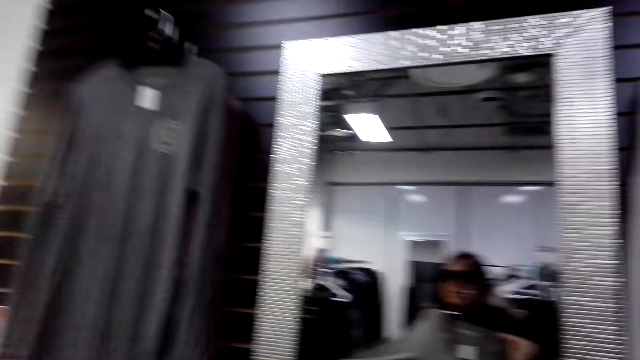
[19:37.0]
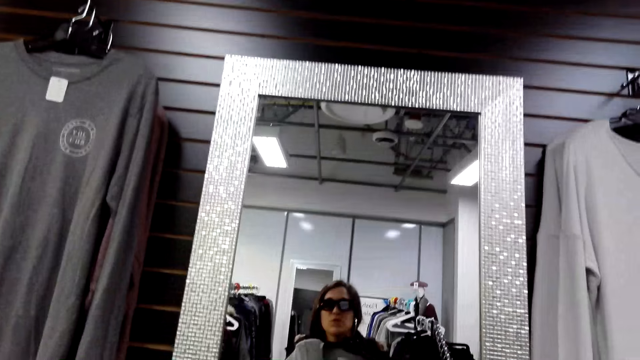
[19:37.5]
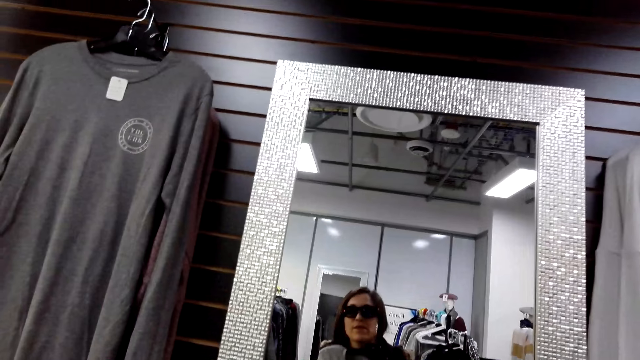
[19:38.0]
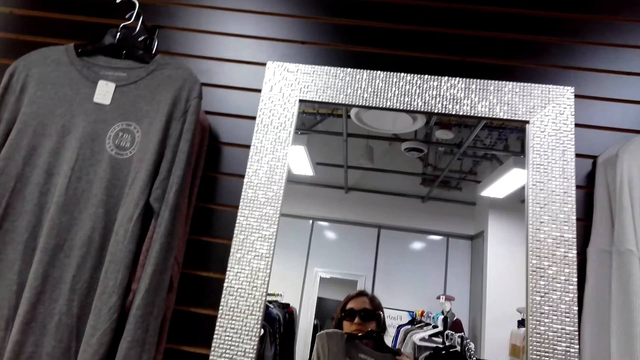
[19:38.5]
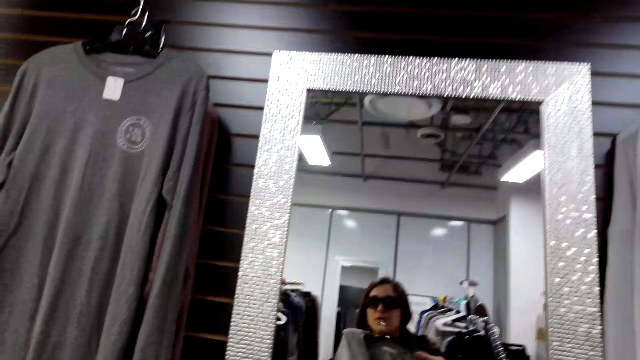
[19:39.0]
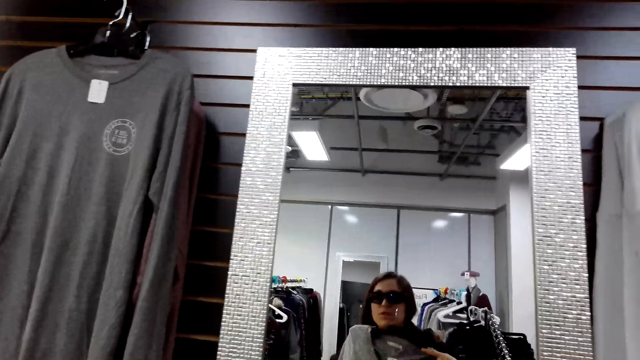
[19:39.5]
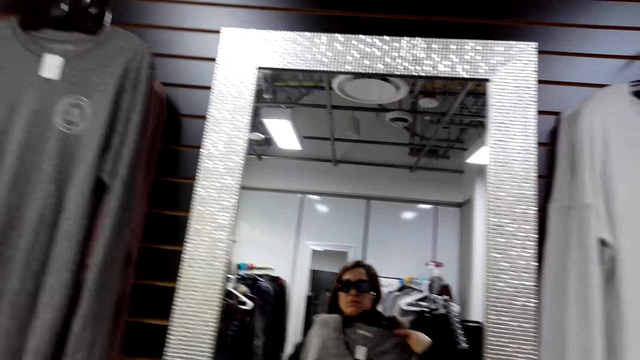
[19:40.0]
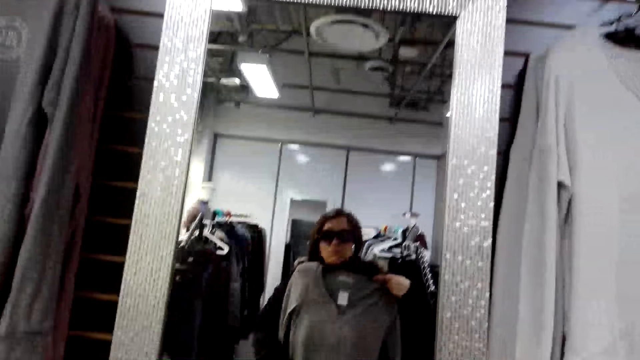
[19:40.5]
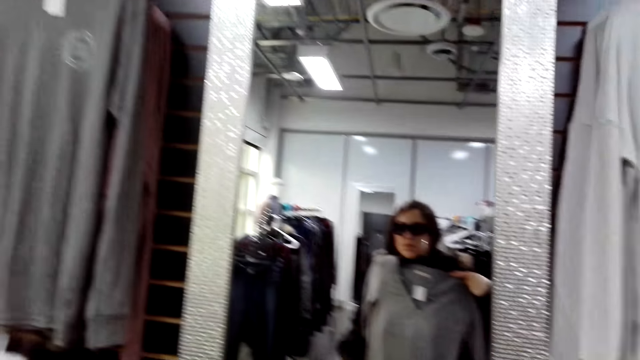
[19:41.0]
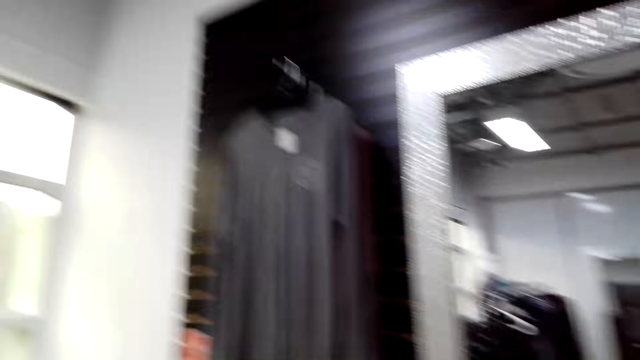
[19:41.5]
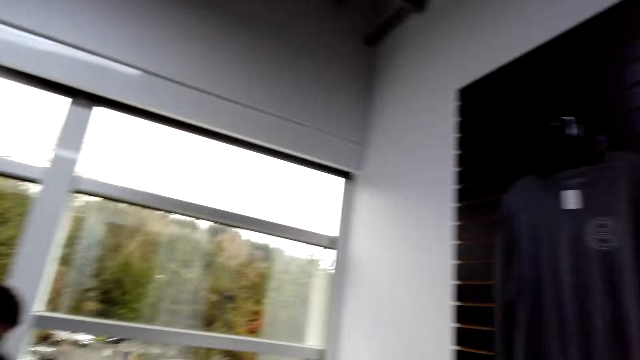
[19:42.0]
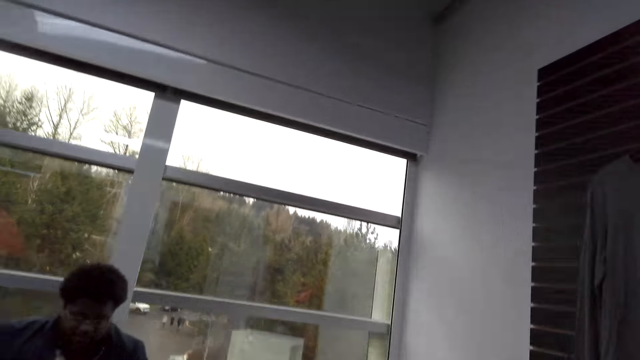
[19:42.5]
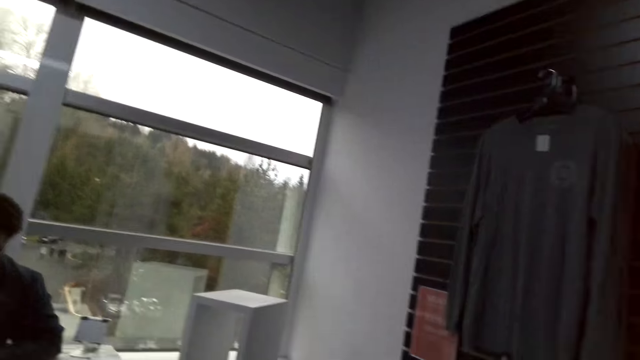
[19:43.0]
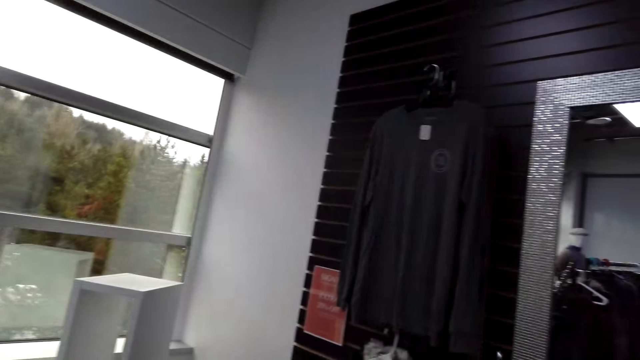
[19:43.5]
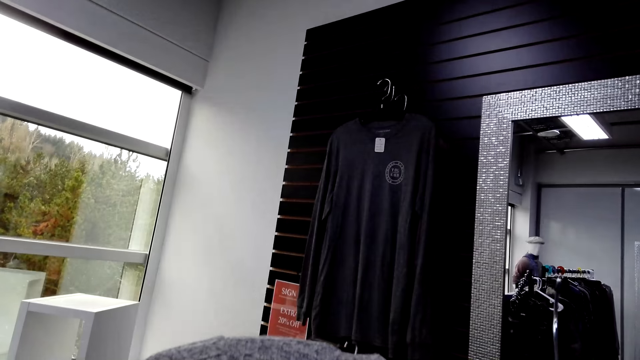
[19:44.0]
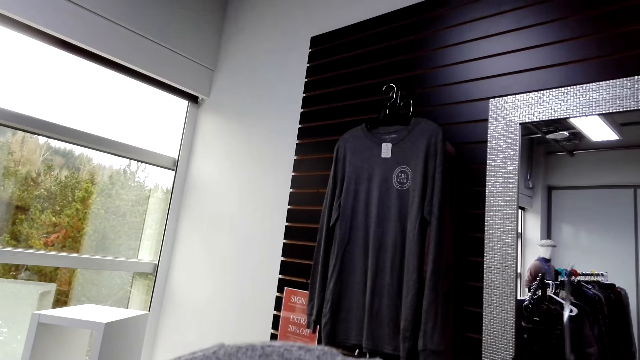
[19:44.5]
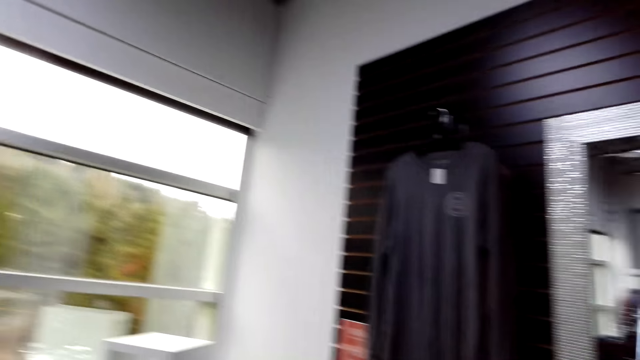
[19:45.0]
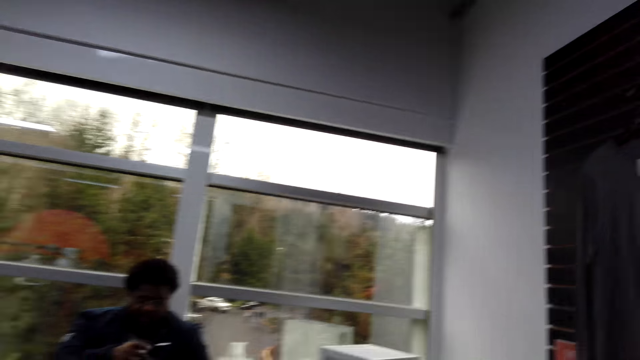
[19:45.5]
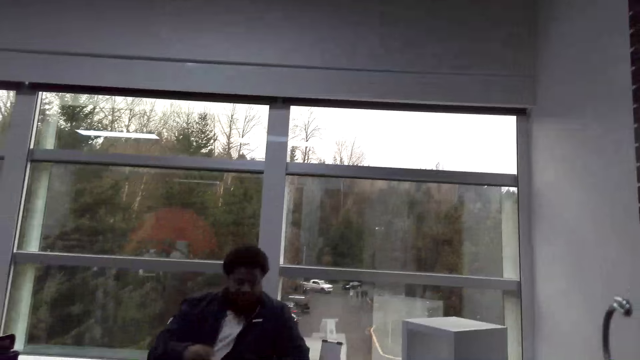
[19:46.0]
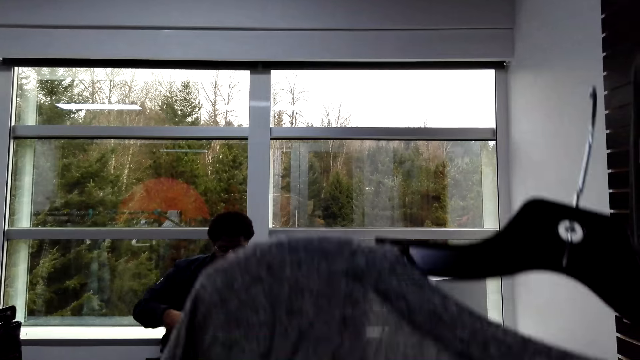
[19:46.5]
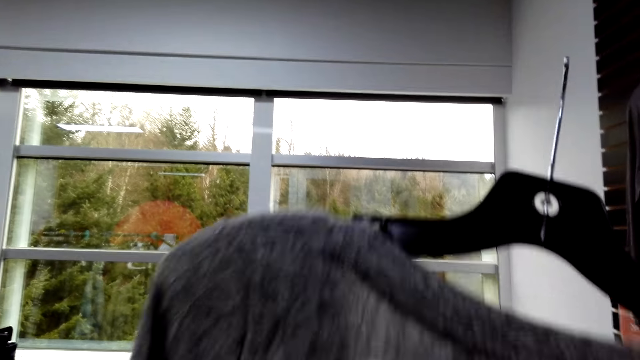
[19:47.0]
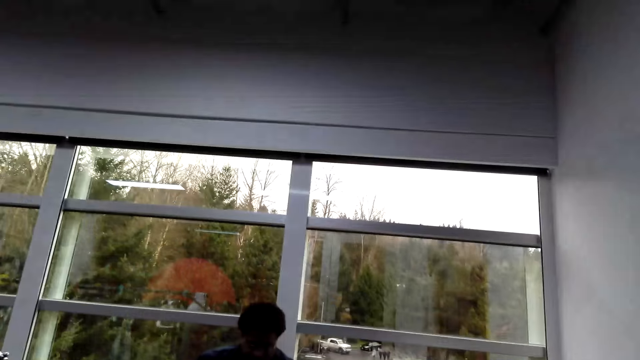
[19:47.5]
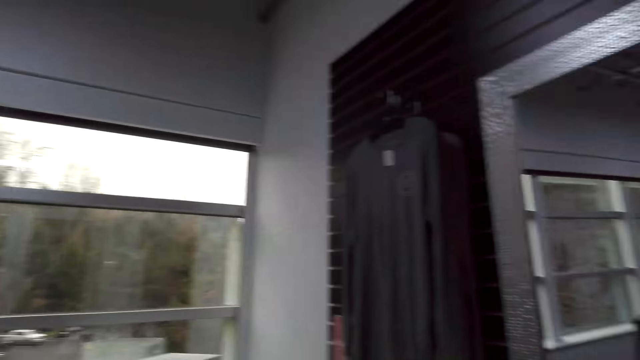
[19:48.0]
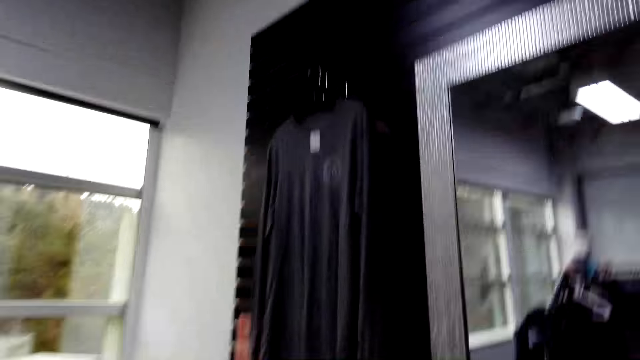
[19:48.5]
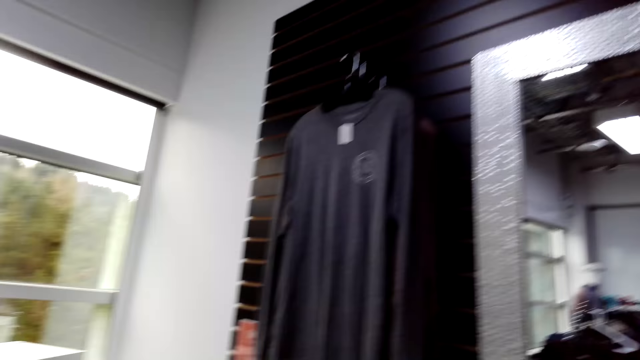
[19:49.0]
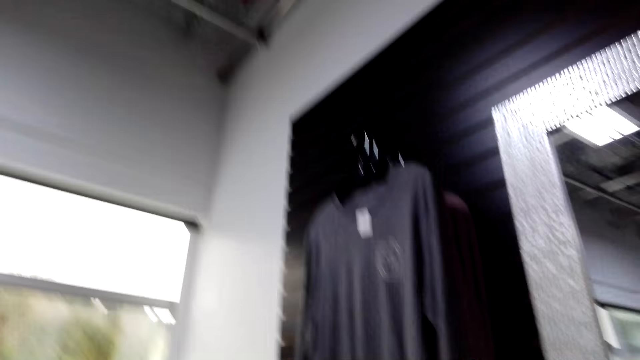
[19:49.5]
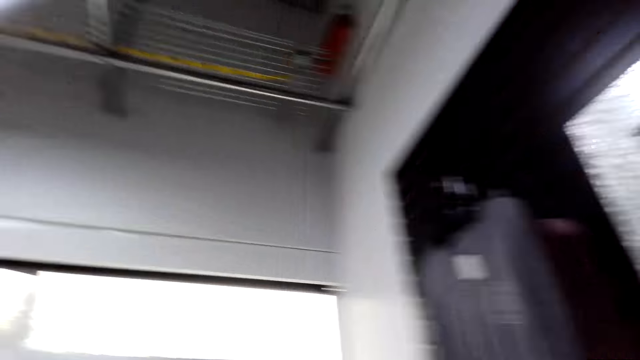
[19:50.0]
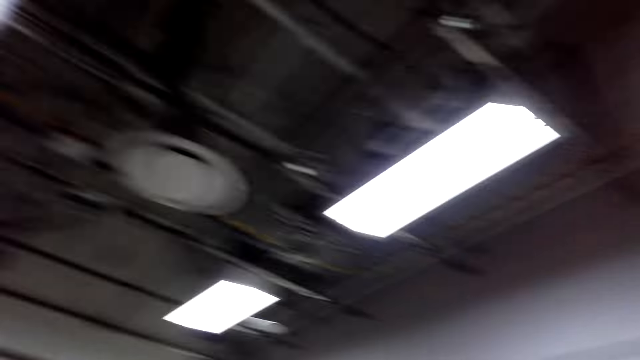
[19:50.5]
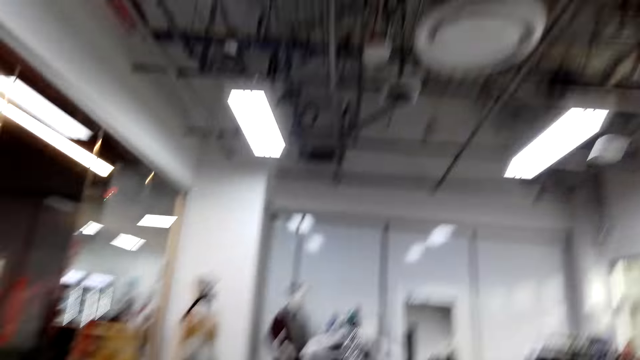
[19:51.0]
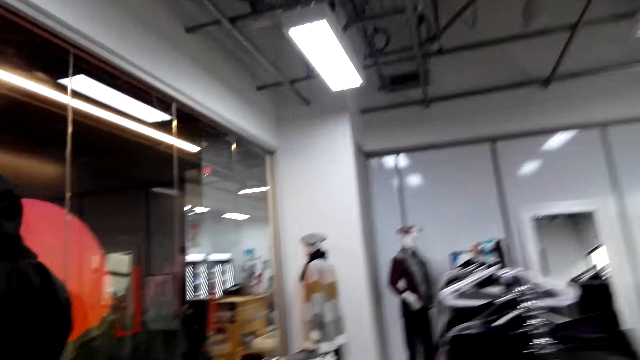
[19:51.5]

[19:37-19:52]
The camera wearer fits the cloth. They look around. They look at the cloth. They look around.

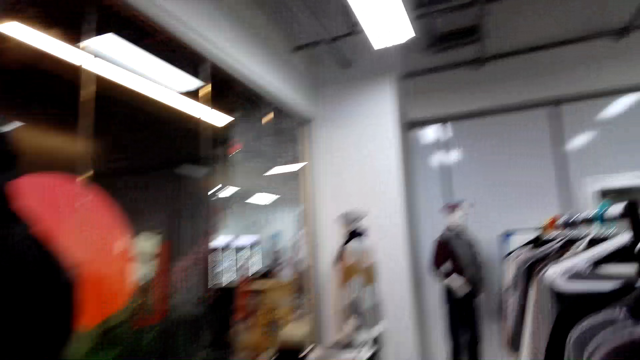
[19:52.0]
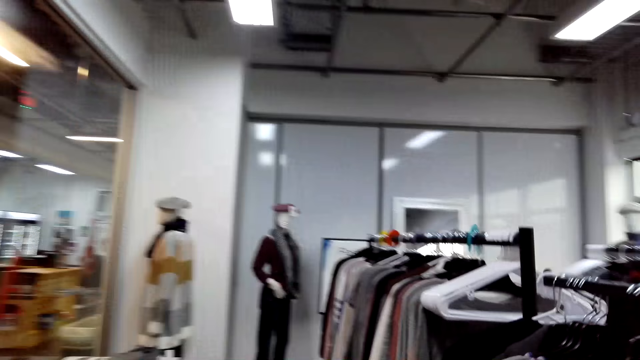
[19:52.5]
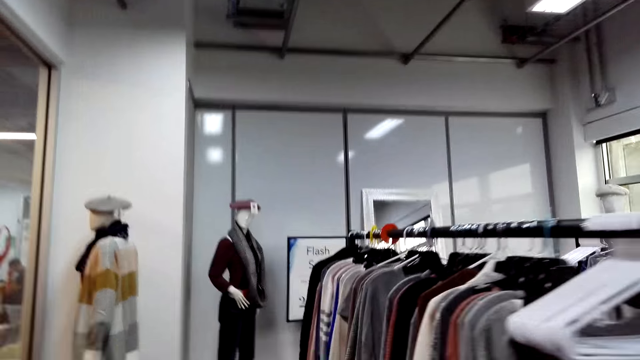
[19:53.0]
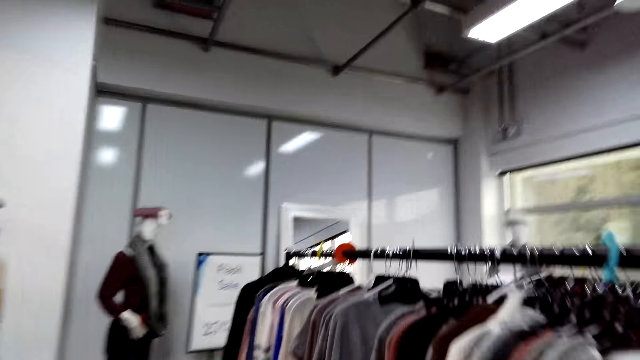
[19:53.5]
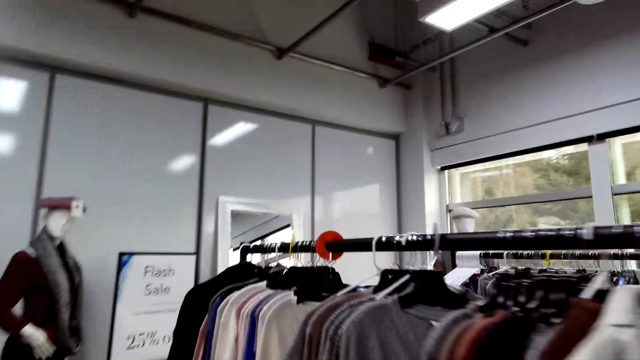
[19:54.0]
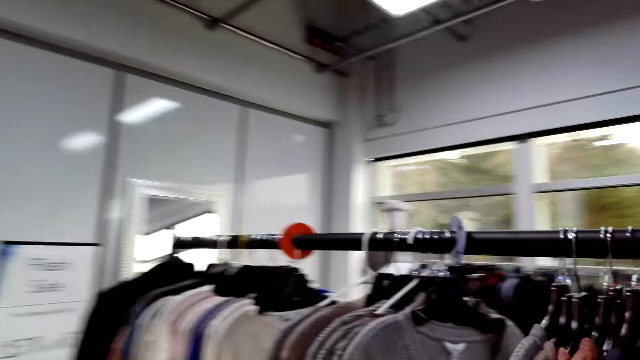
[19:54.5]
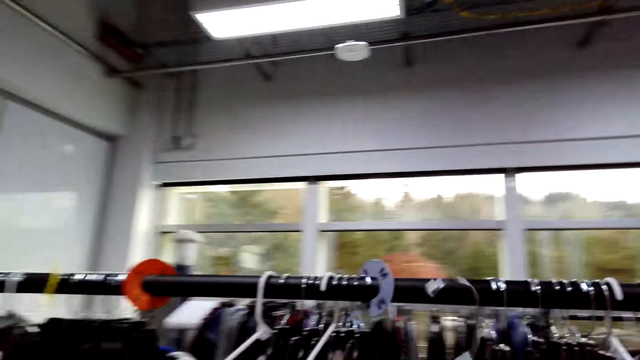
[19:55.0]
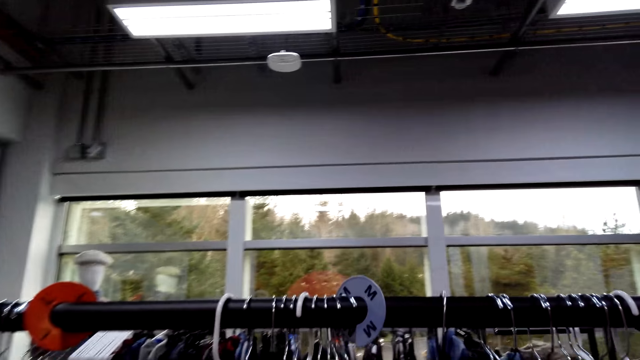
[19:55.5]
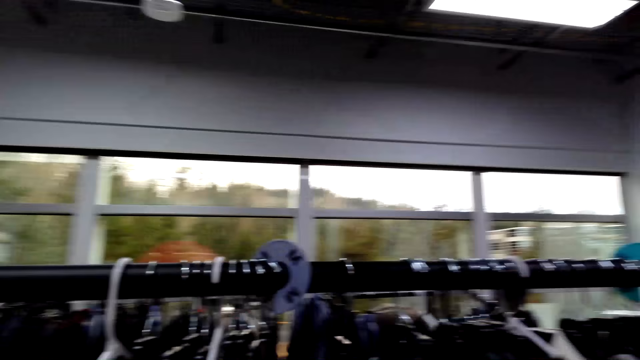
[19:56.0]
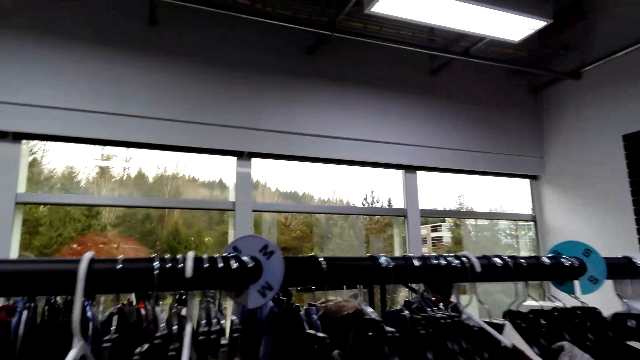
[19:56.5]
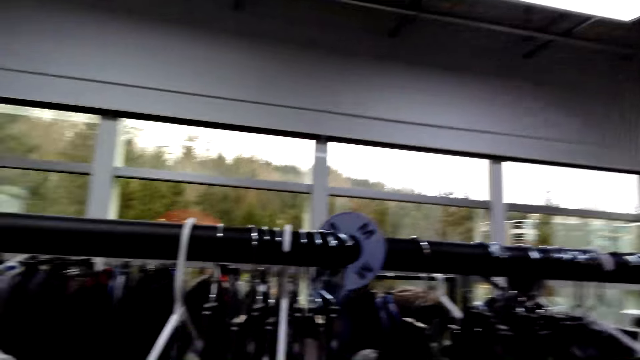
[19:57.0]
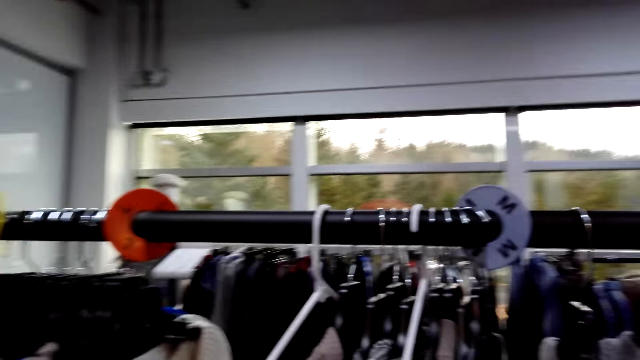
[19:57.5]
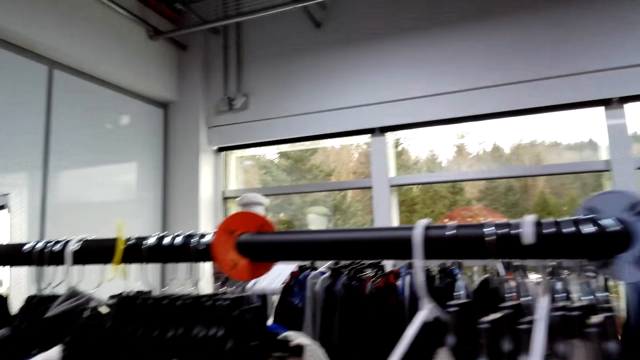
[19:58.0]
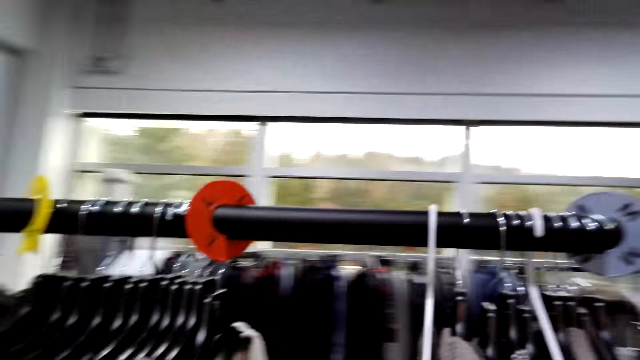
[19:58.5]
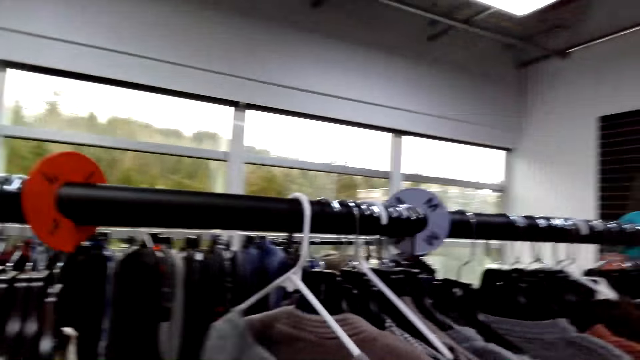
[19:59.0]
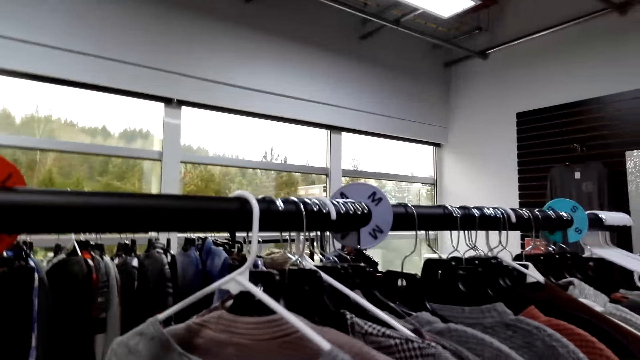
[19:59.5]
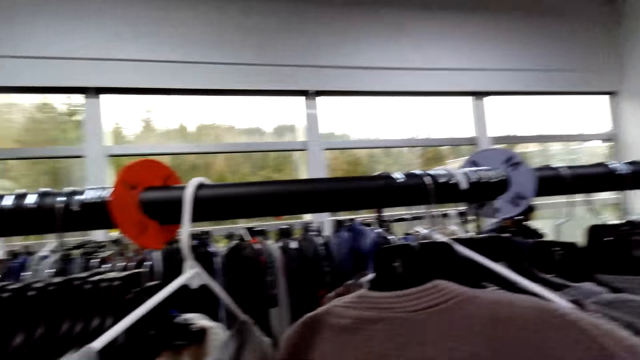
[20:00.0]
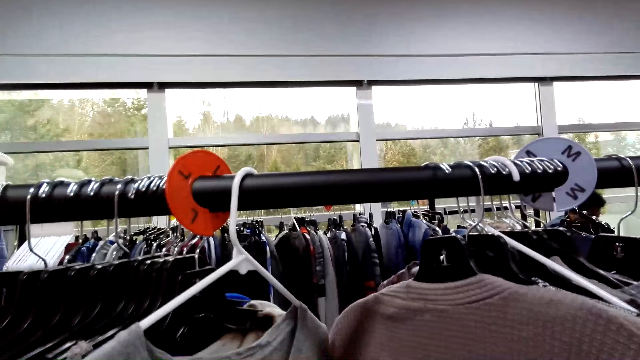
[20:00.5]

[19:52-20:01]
The camera wearer walks around. They check clothes on the display rack.
